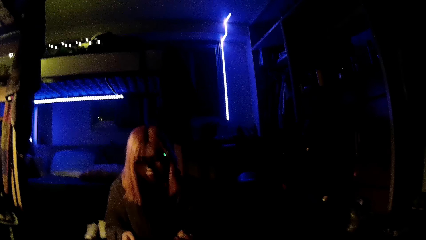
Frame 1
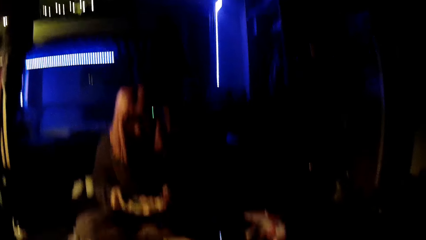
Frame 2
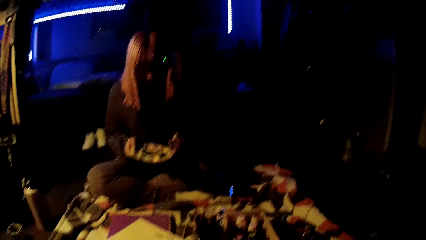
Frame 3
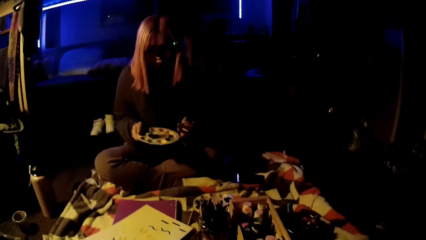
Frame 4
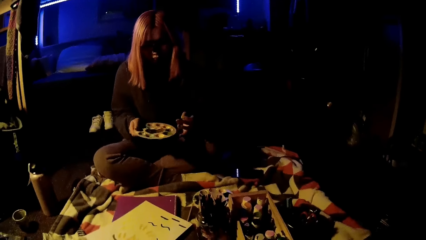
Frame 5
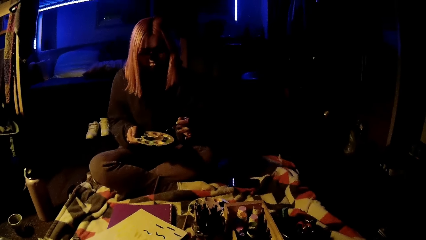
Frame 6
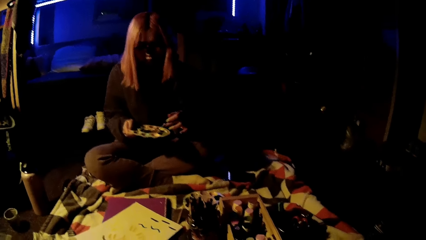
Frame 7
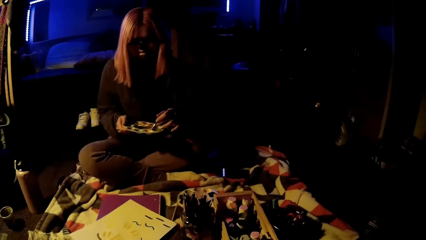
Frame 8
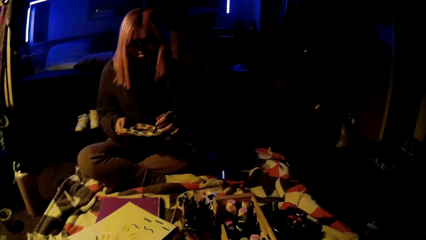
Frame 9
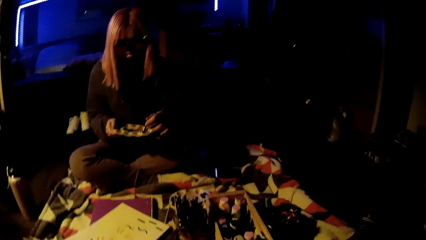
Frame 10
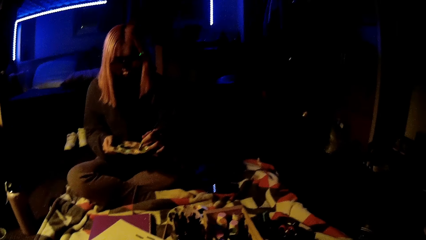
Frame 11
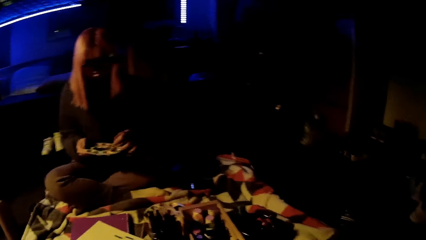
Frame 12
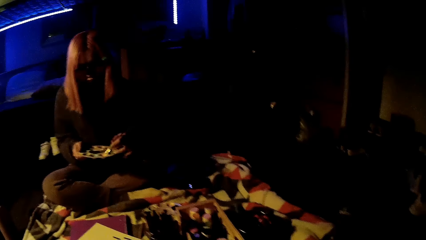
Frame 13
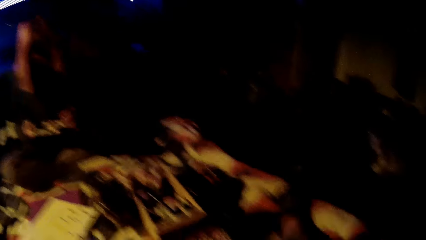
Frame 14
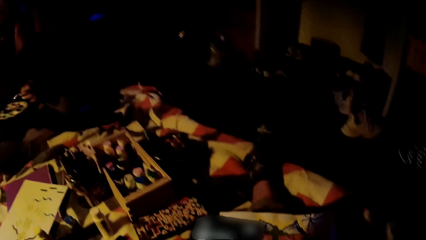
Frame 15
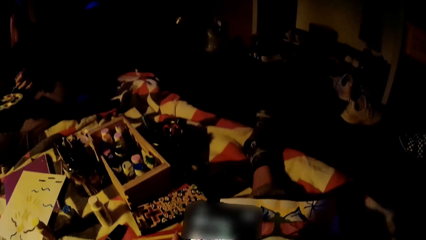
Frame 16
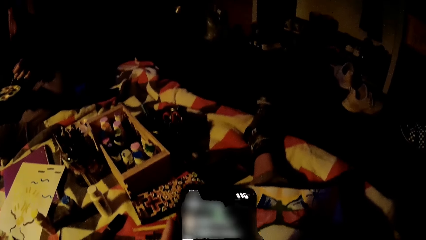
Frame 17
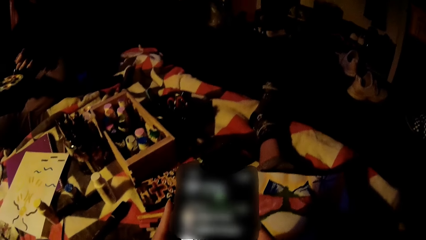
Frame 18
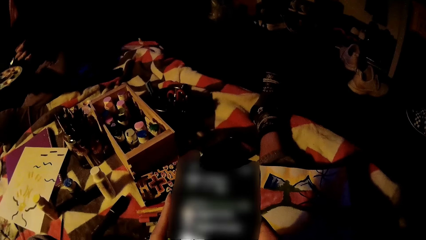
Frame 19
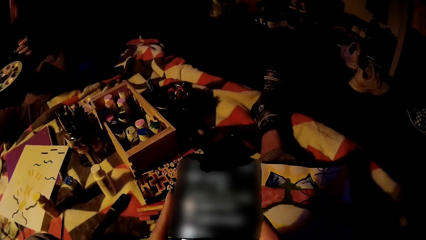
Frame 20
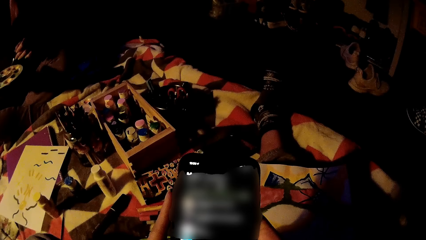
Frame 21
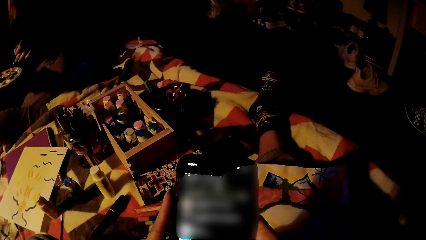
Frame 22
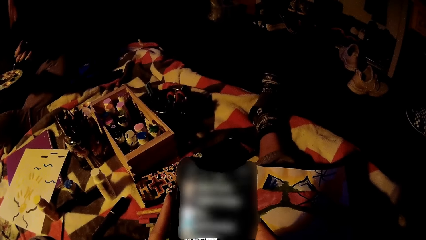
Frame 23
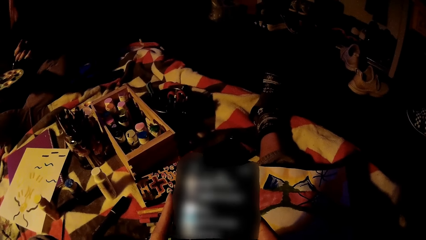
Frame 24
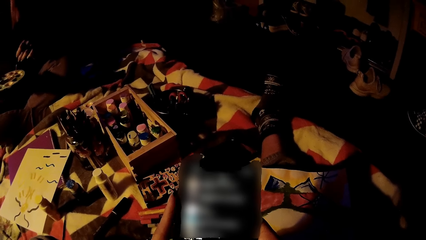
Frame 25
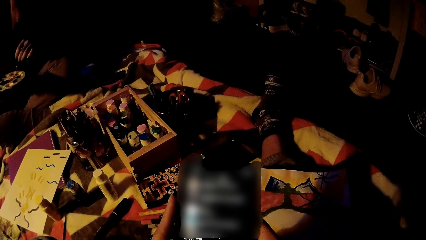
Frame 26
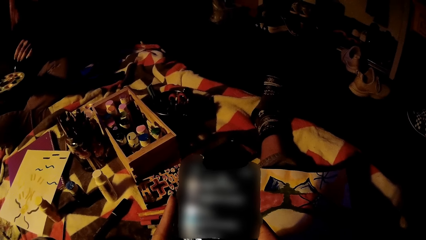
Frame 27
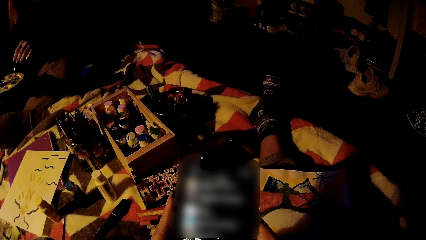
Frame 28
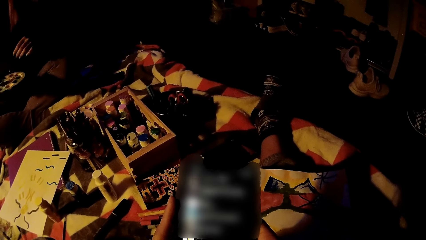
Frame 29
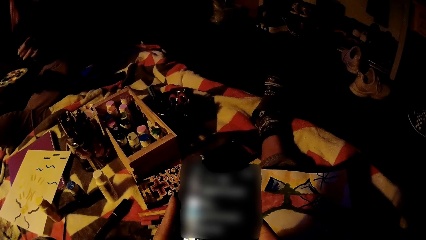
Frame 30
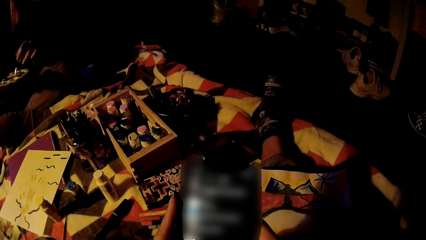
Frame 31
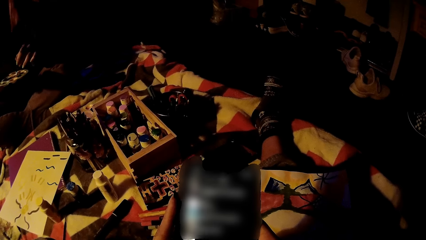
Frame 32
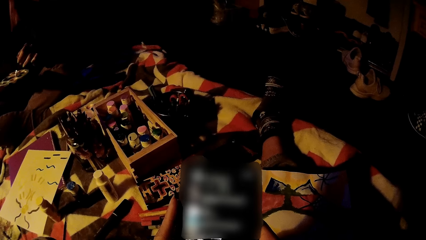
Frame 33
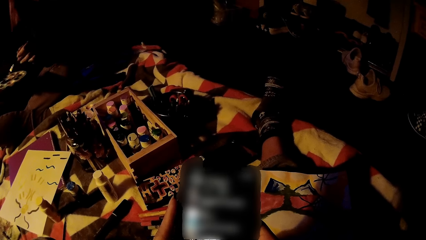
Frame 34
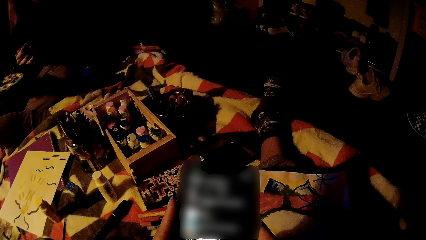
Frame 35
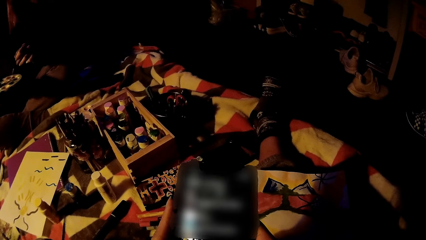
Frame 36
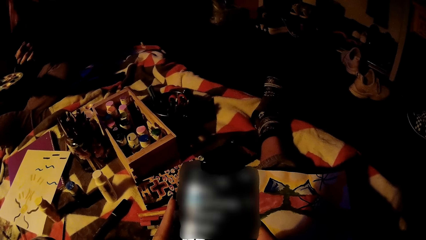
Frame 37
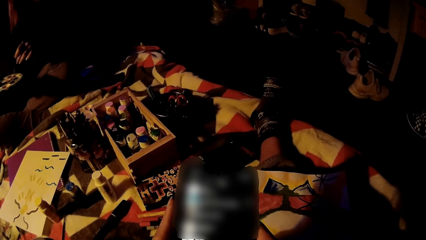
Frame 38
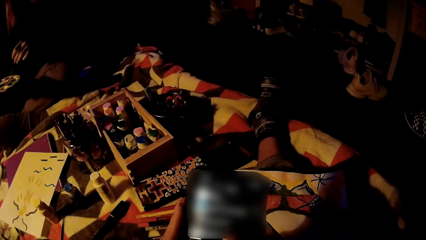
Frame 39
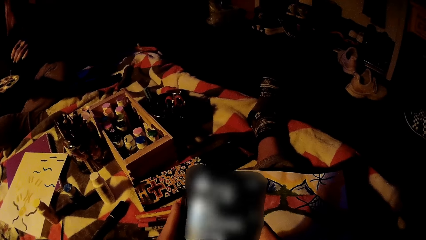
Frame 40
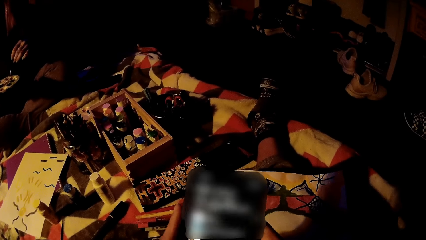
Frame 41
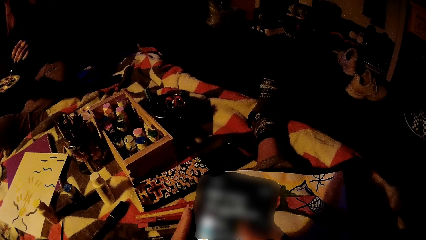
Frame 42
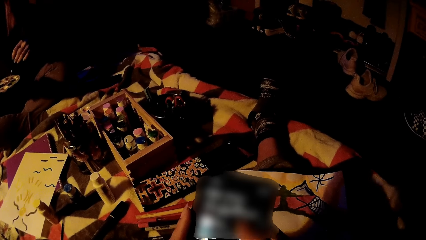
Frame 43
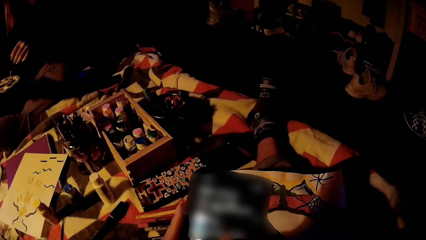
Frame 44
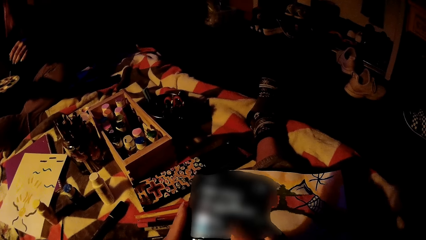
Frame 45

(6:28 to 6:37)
The girl holds the colour palette with both hands. The girl holds the colour palette with her right hand. The girl mixes colours in the colour palette in her right hand with the paint brush in her left hand. The camera wearer interacts with the girl. They scroll through the phone.

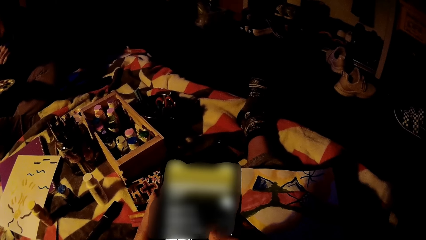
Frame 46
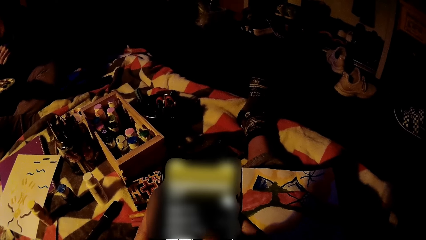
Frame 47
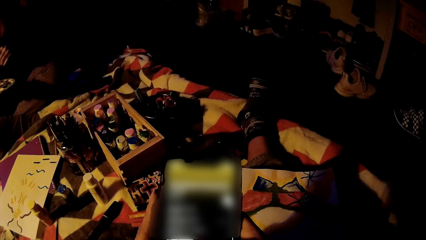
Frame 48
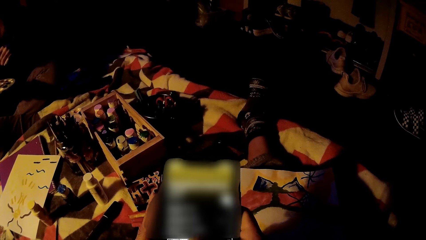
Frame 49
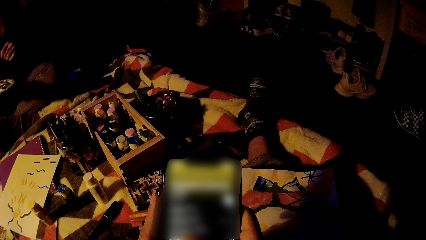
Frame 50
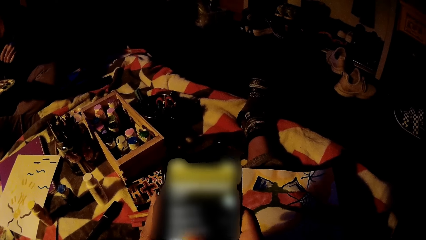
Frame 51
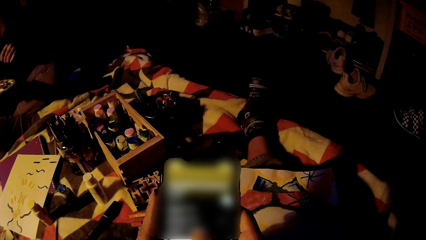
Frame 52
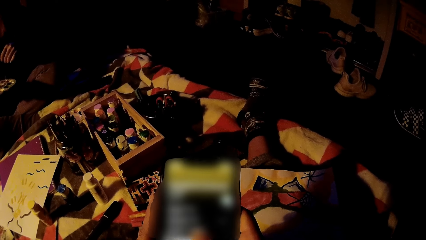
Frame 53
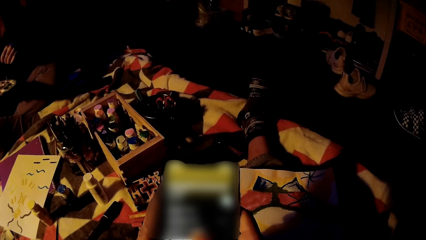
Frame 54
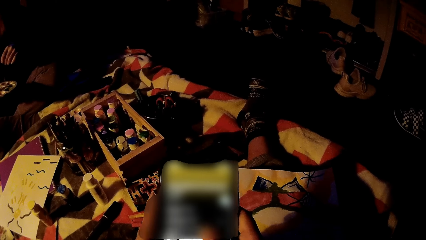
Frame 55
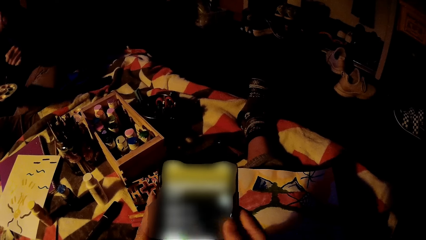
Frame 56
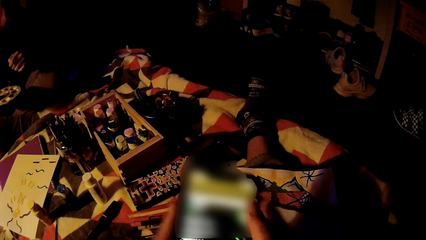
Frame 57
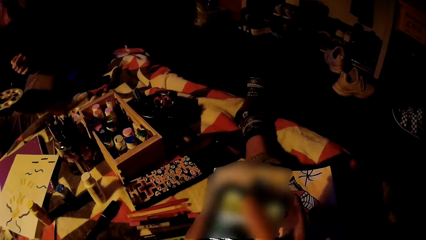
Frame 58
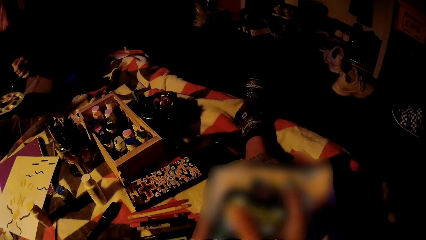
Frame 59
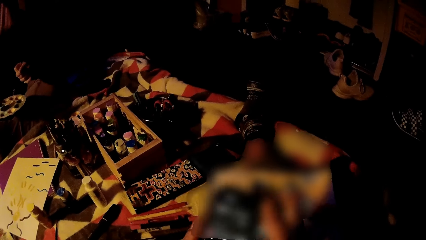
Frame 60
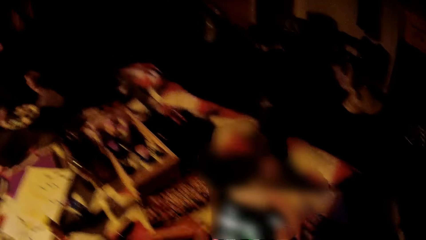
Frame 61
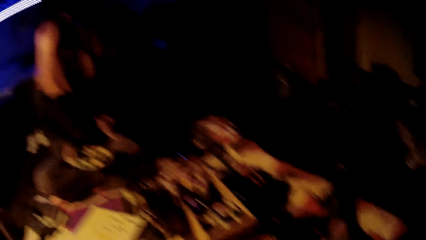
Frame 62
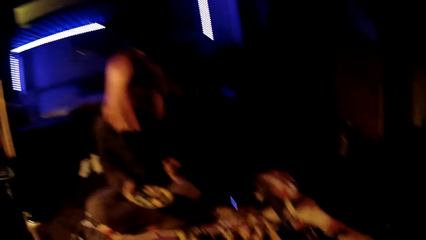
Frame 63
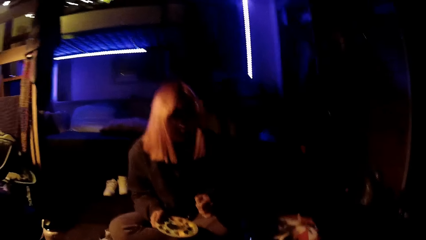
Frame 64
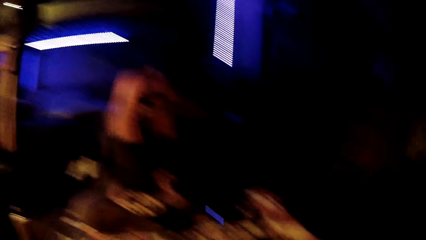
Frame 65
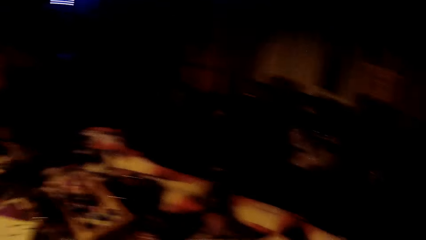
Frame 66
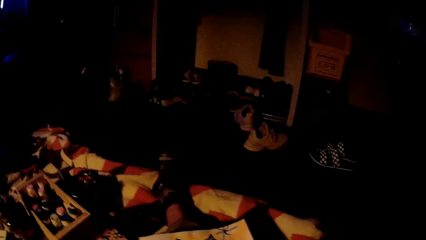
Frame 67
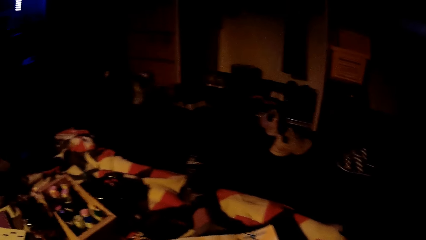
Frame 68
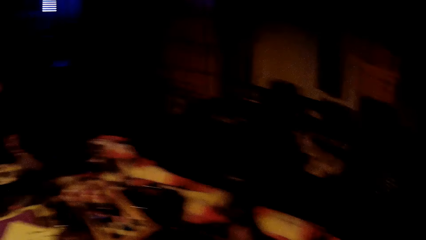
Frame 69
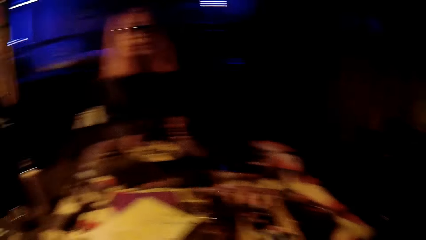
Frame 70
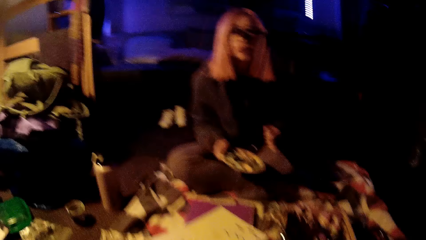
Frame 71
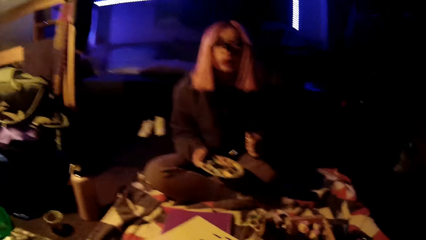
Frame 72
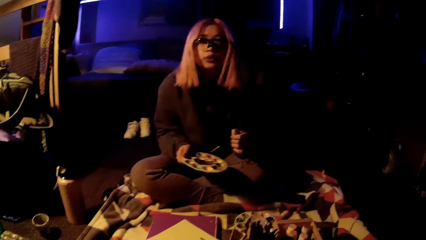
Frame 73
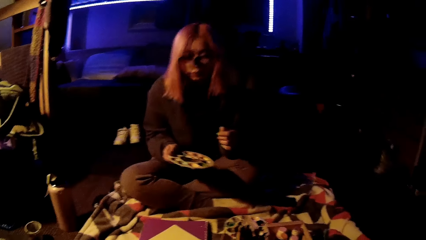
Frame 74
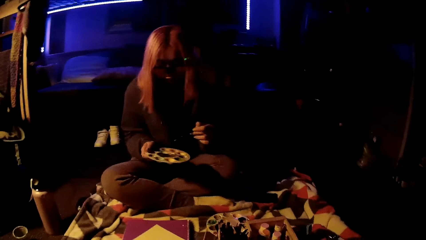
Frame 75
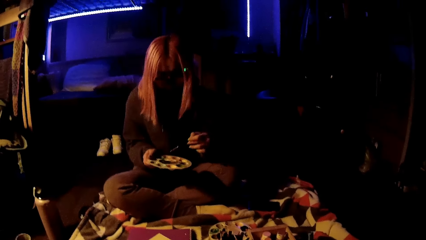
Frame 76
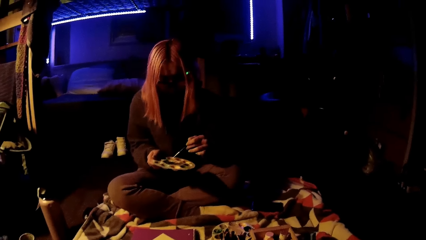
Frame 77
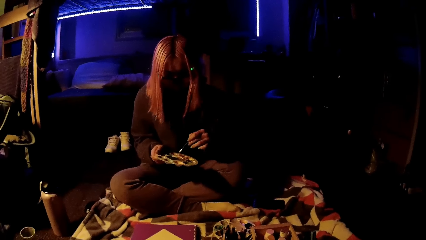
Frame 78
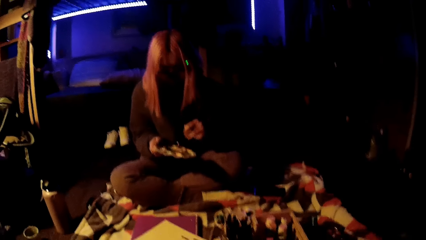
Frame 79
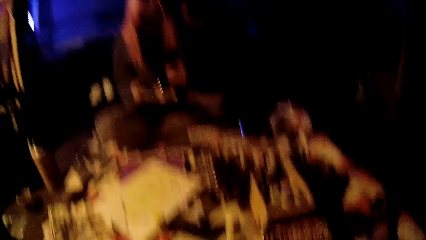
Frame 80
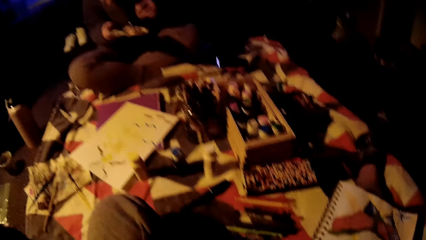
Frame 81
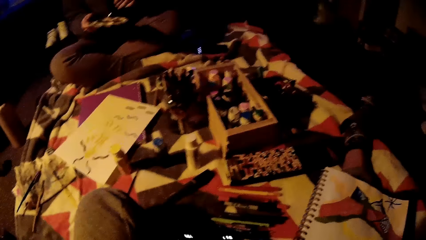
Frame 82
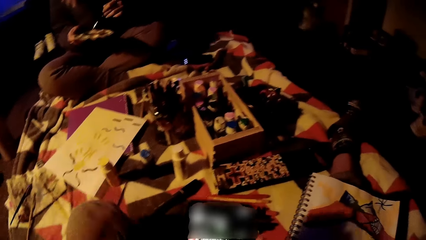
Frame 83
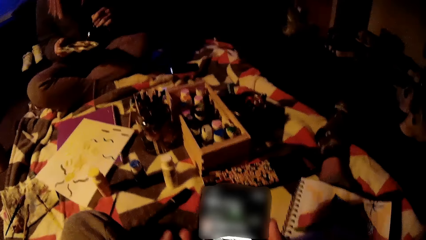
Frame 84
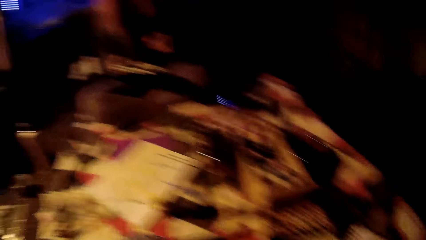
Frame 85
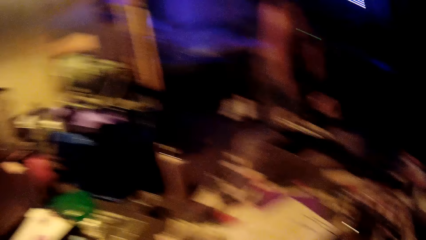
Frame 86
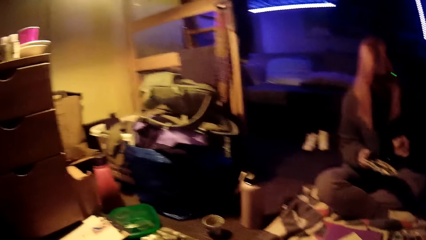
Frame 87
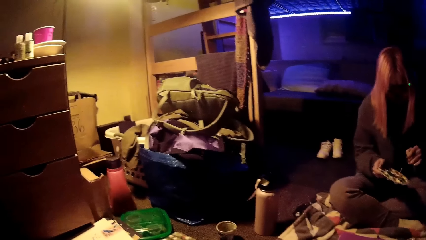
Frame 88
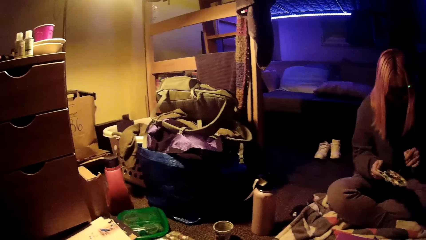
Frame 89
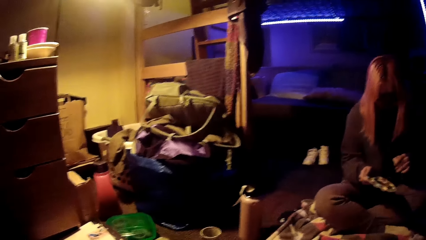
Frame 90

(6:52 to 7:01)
The camera wearer interacts with the girl. They look at the girl. They scroll through the phone.
